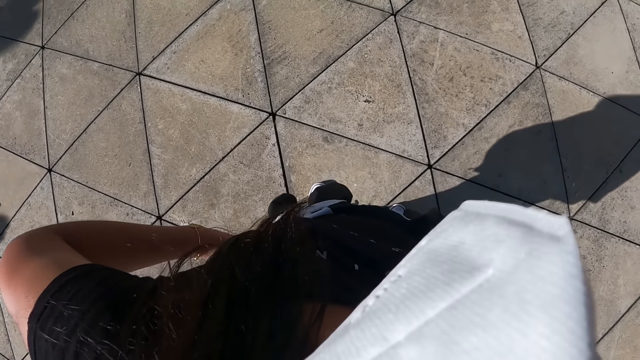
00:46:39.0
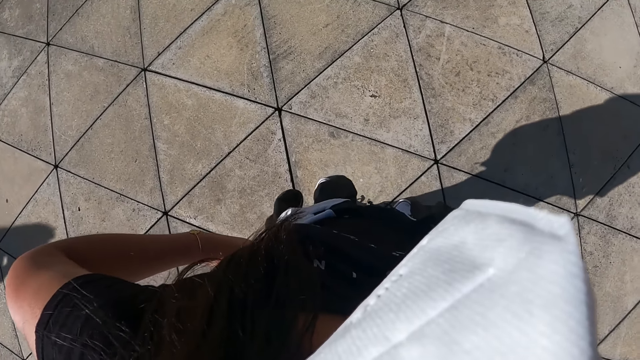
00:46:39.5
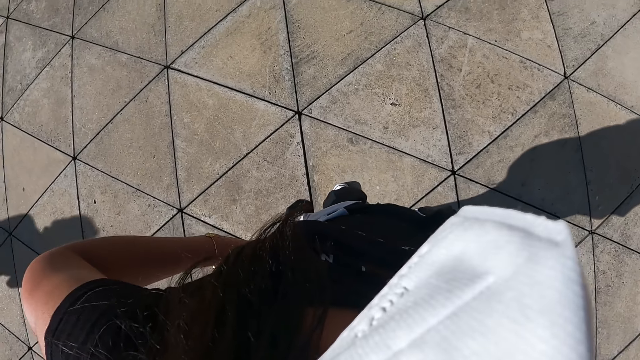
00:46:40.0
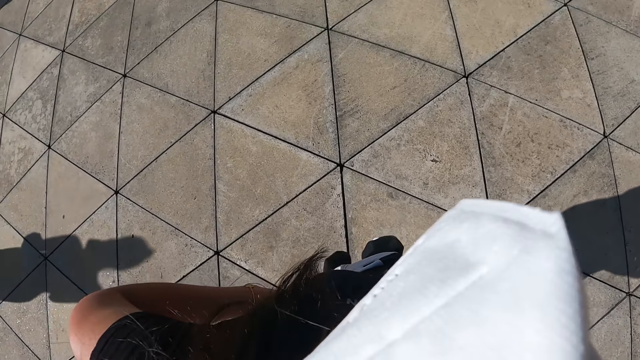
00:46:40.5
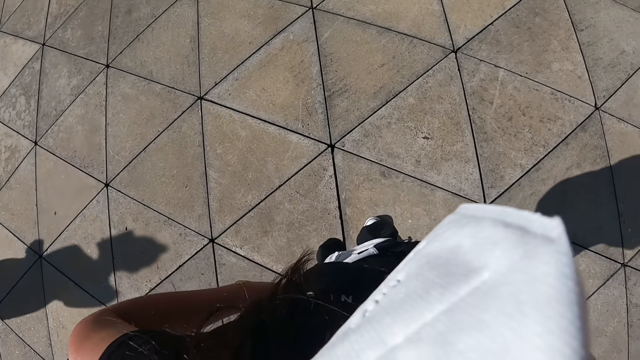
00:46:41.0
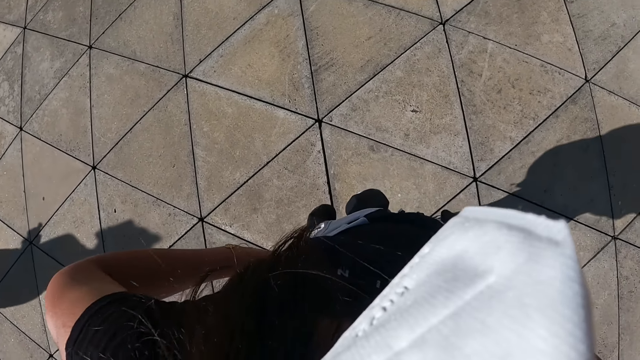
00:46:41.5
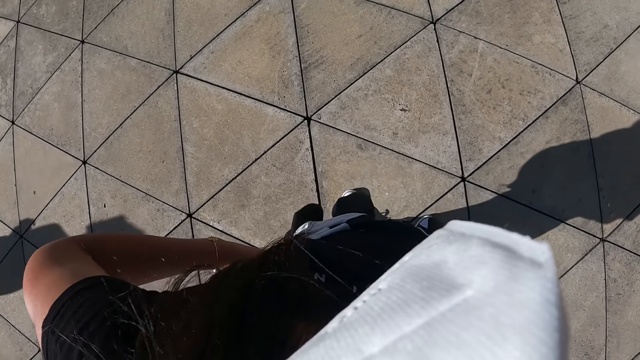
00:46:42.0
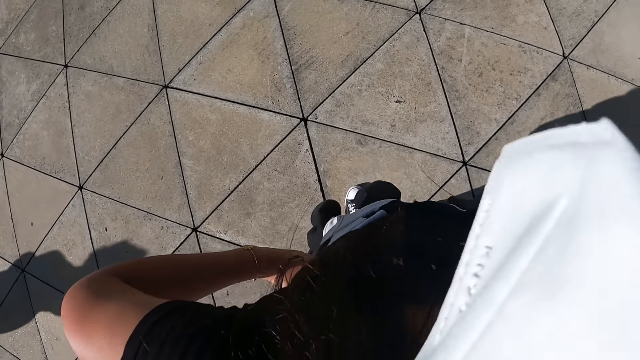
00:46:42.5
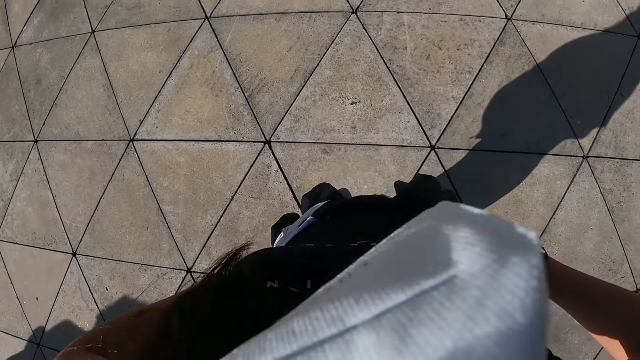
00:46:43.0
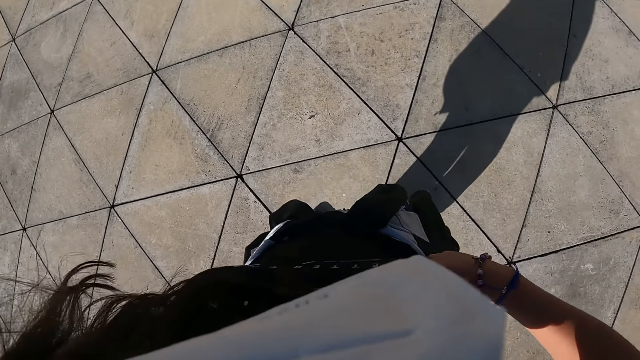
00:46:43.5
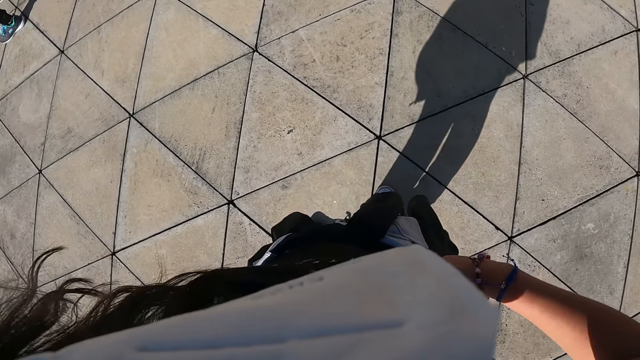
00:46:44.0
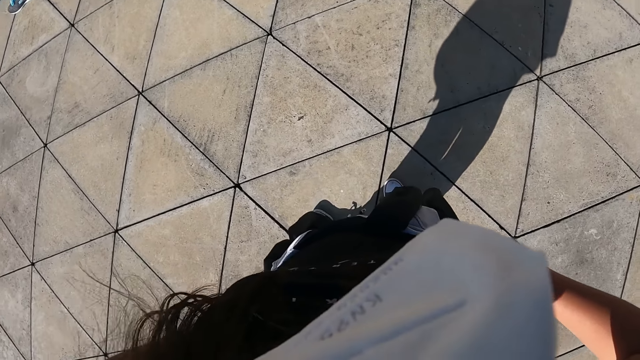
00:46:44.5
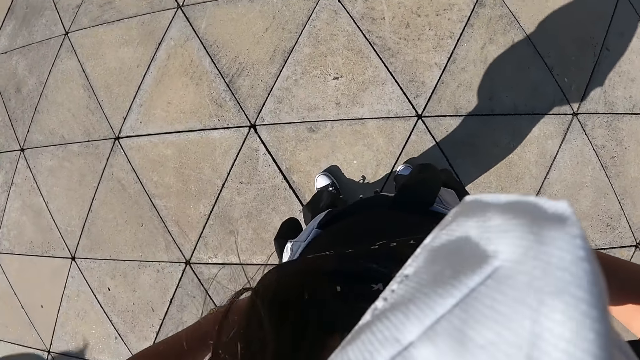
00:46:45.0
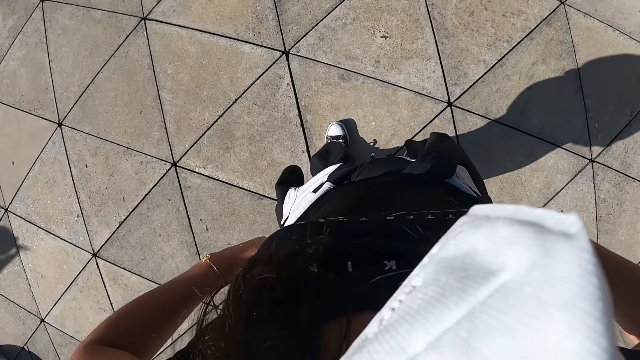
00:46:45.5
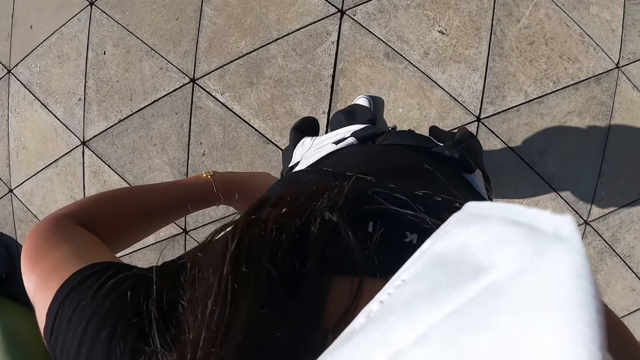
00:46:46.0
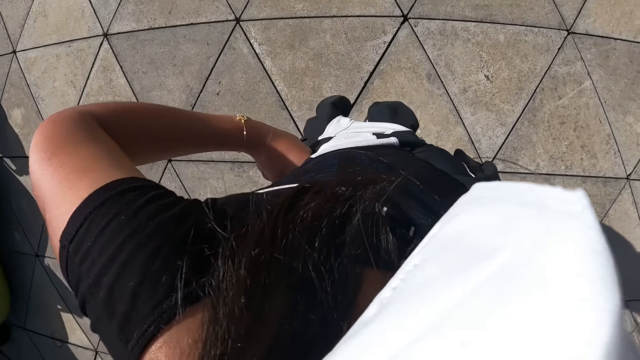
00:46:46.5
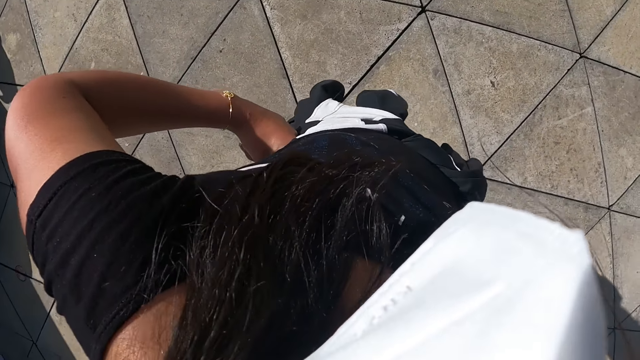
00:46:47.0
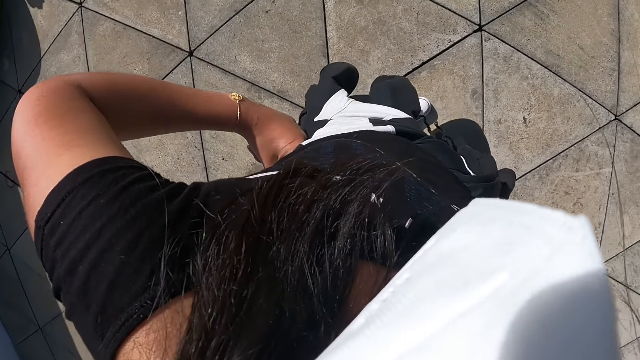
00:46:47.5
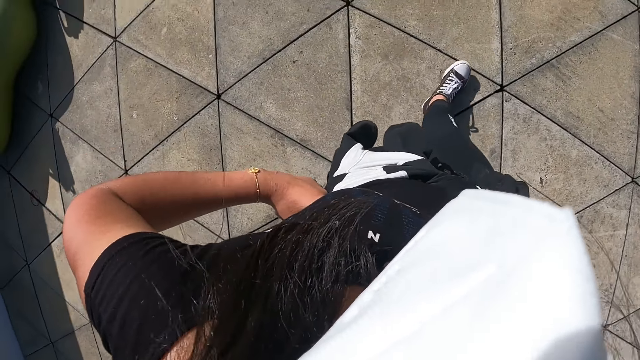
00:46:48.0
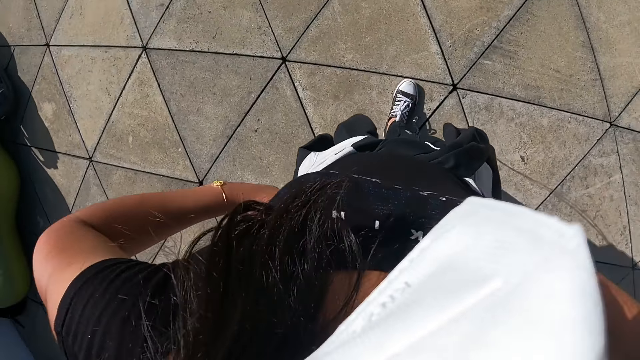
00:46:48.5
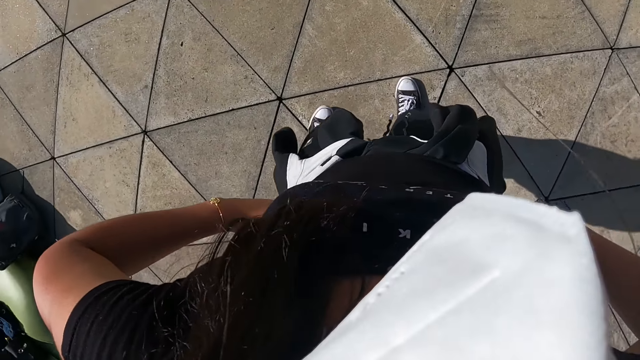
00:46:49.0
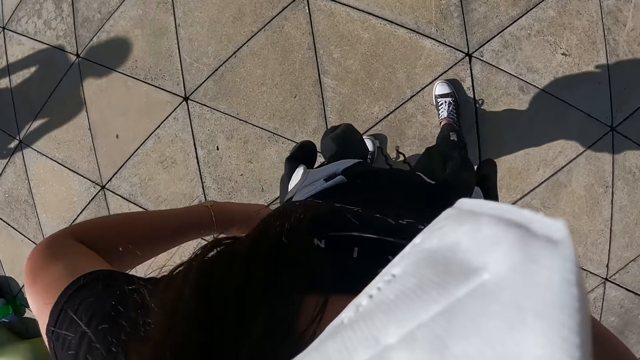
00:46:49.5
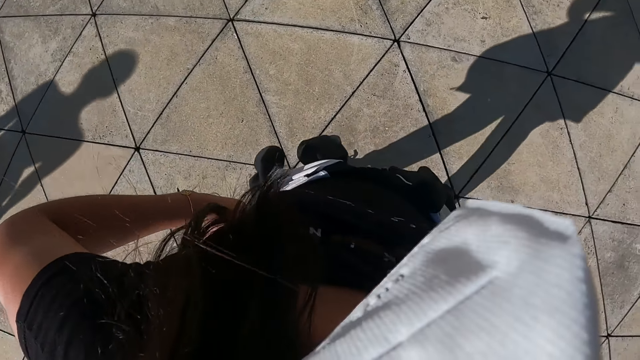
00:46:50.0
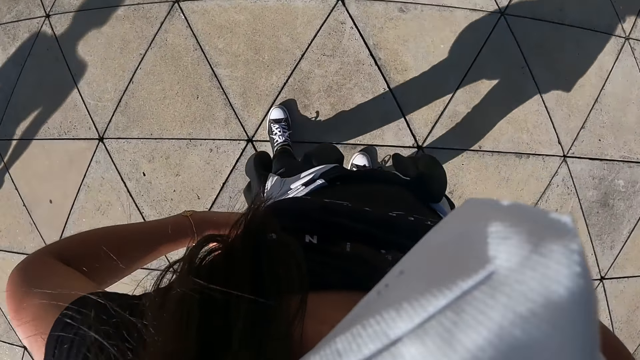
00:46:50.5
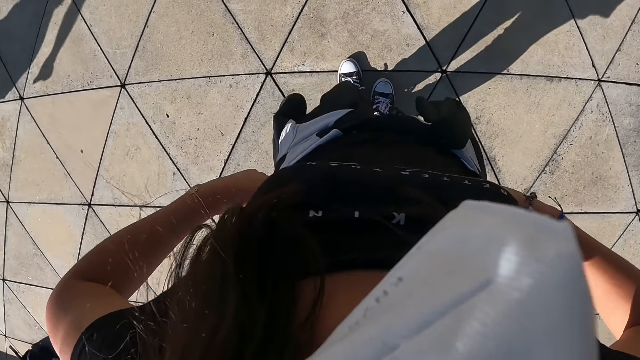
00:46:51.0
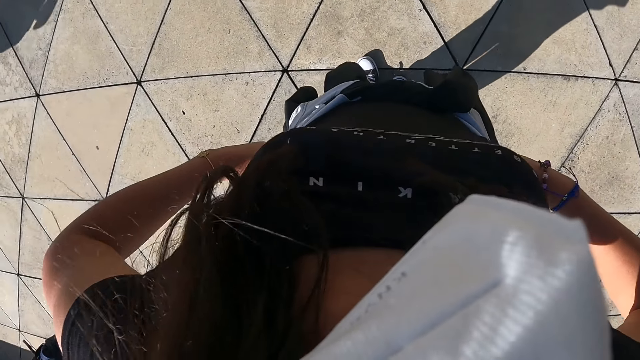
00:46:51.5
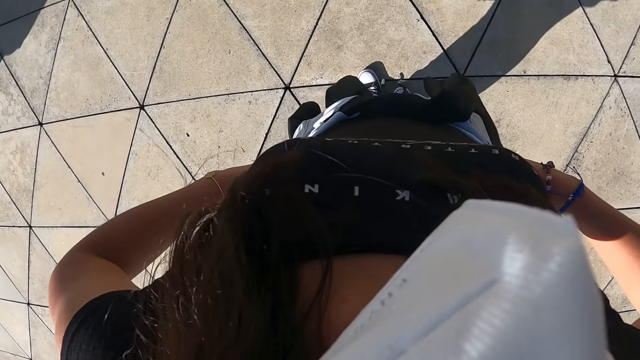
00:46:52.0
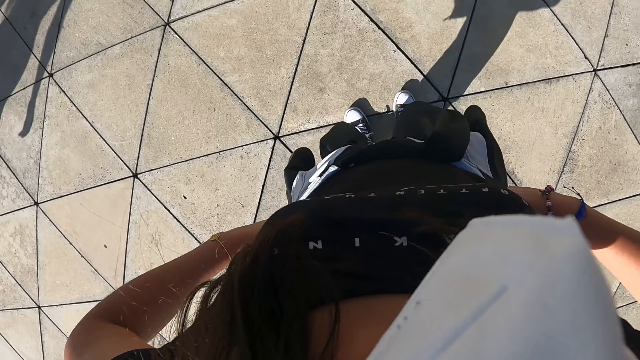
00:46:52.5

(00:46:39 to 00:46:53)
The camera wearer moves.

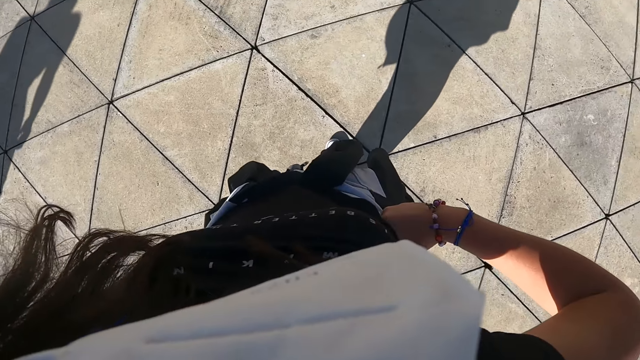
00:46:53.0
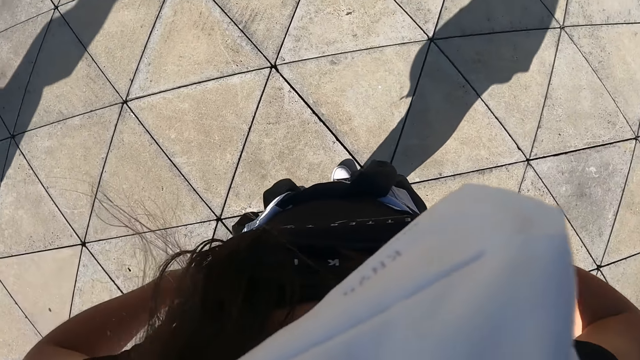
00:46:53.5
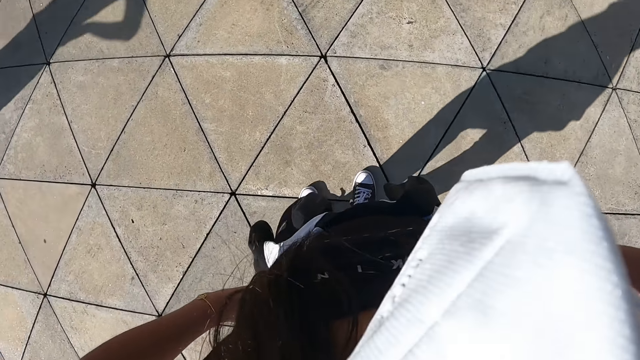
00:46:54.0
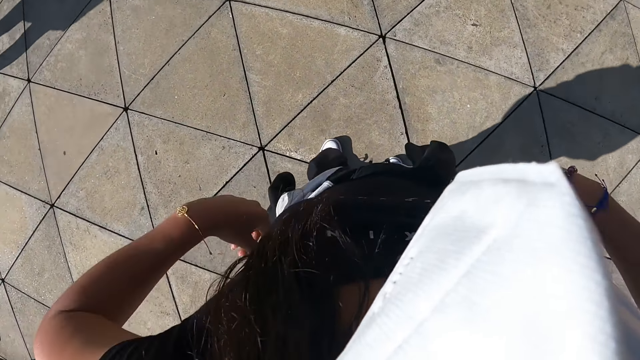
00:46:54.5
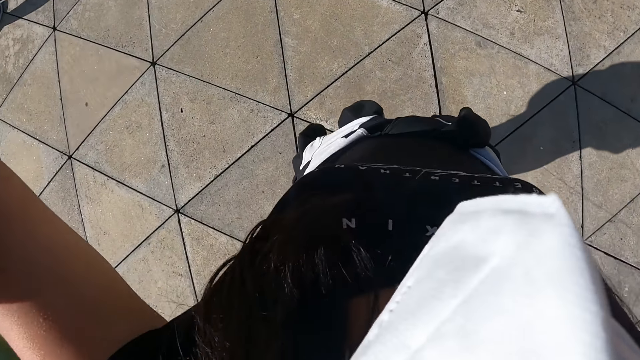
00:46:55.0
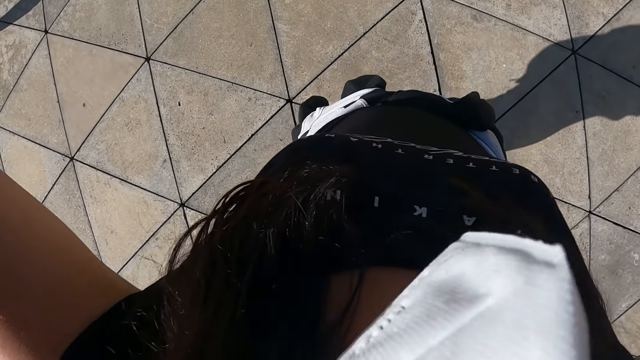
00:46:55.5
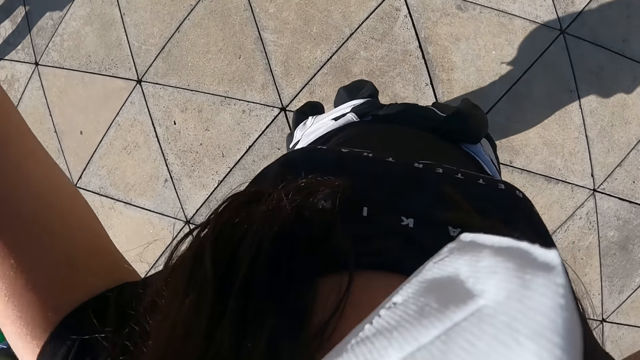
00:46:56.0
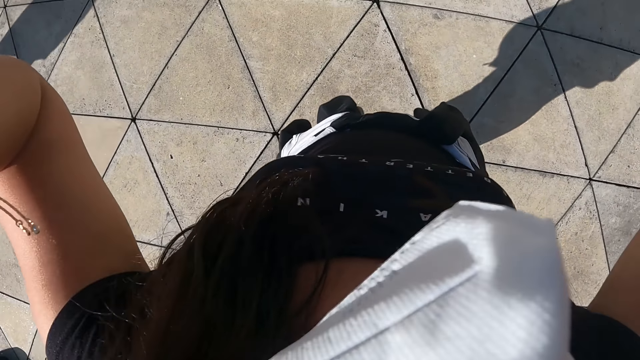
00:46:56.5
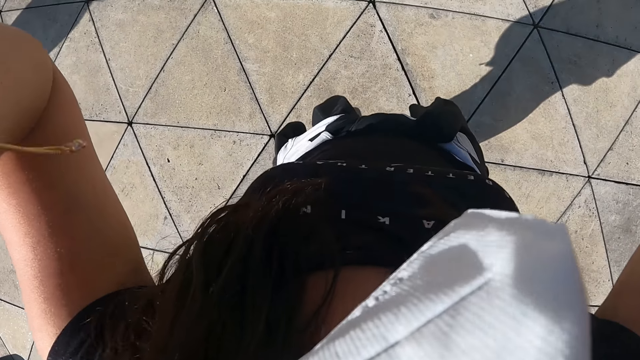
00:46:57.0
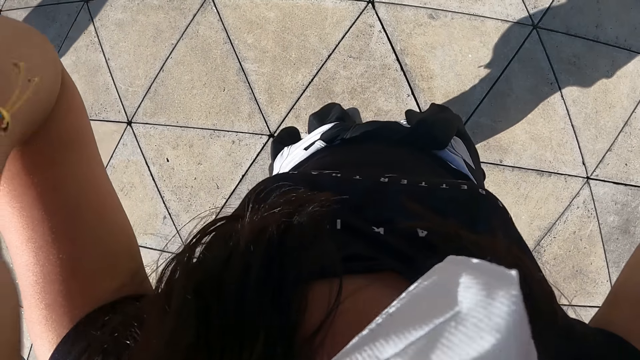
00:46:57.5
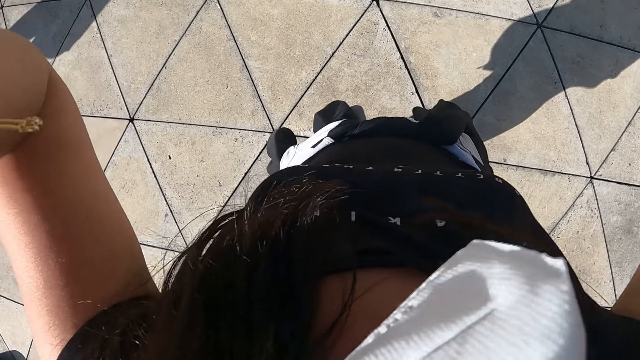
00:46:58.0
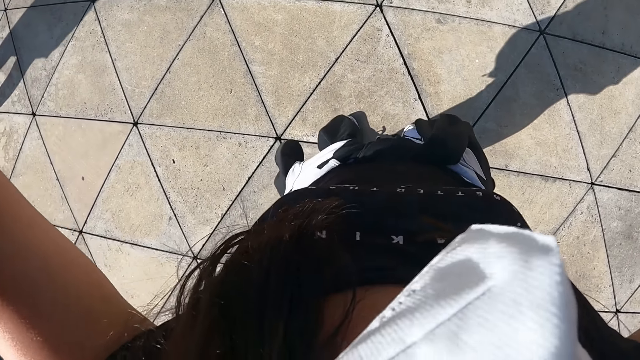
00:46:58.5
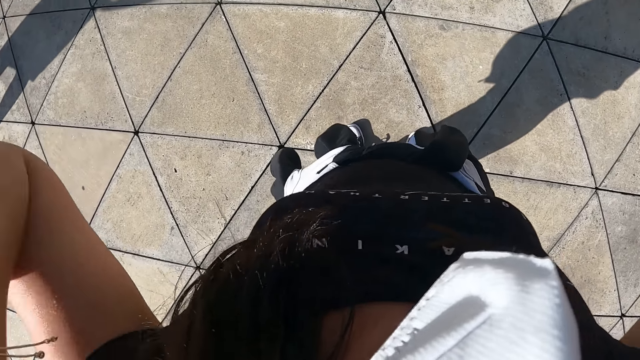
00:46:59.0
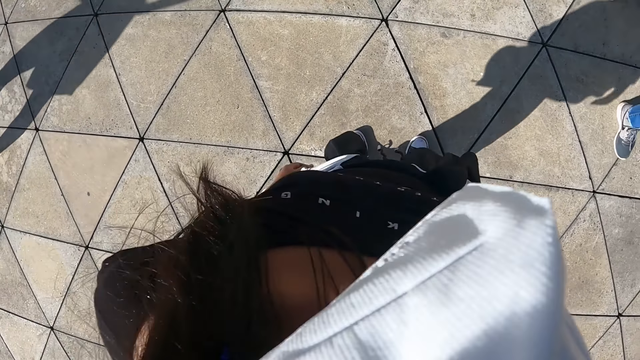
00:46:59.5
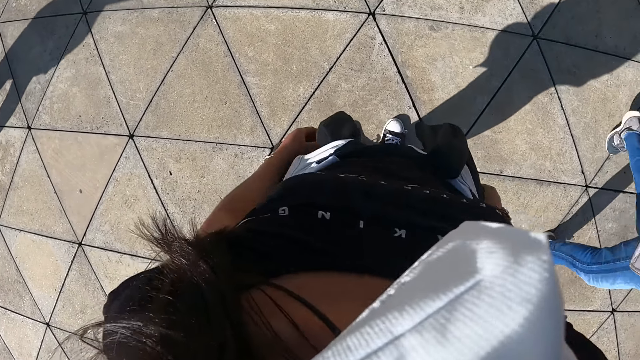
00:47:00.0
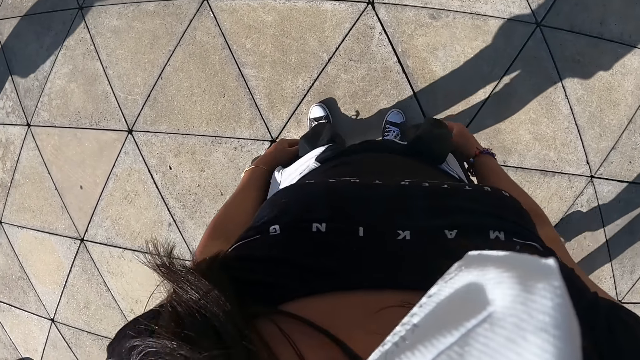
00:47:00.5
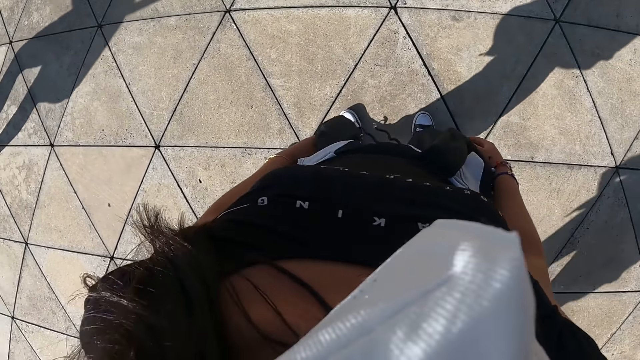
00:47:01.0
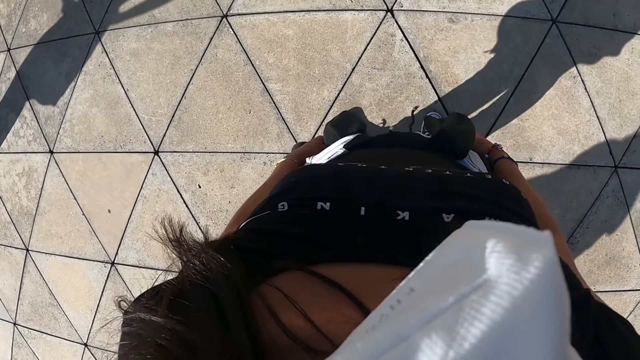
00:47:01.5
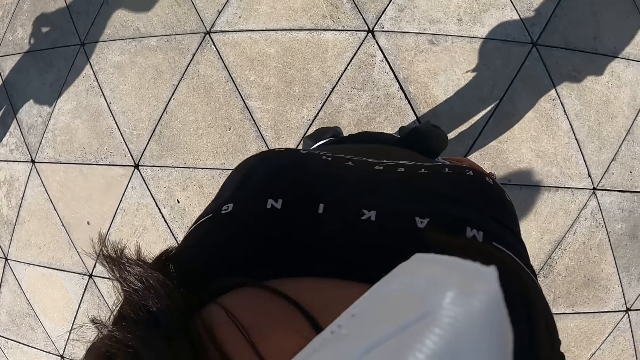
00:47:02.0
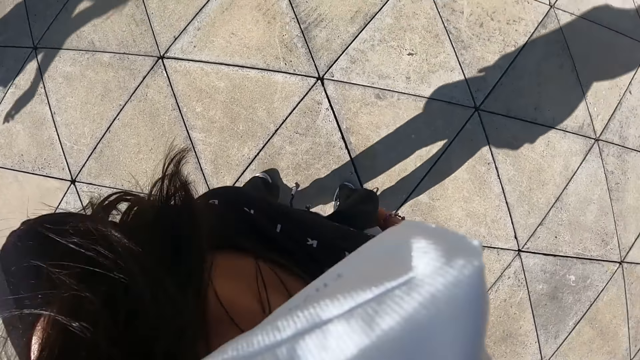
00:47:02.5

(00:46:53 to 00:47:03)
The camera wearer raises hands. They drop hands. They practice some dance moves.
